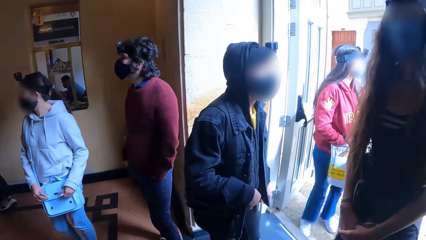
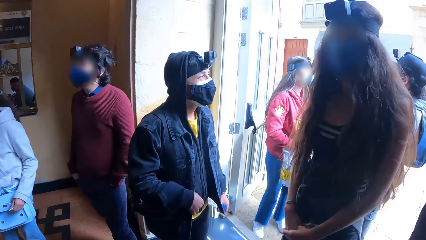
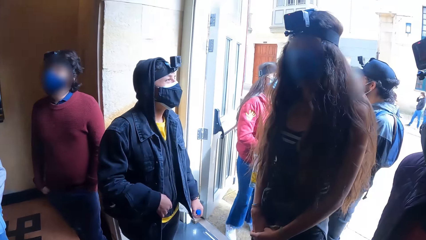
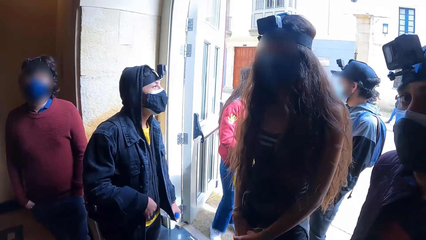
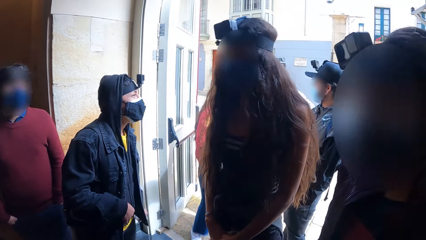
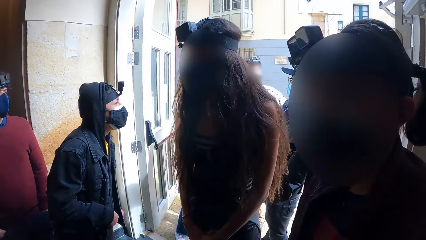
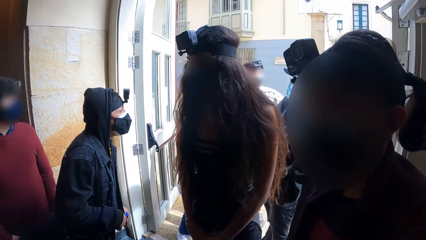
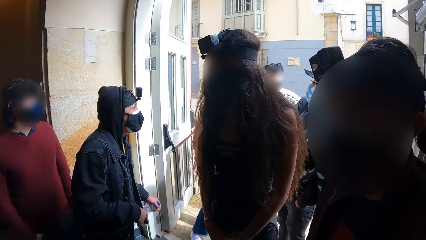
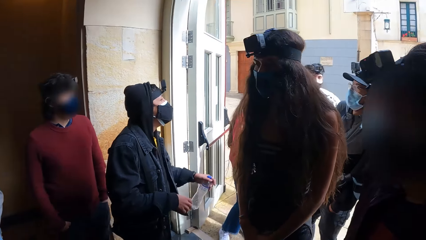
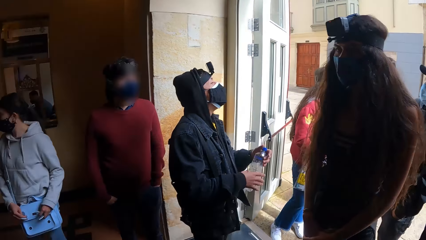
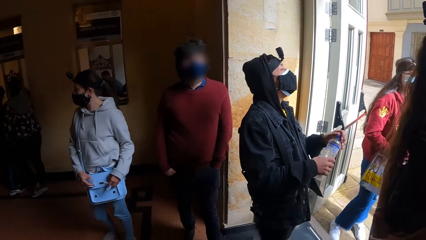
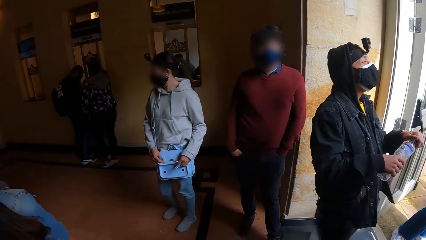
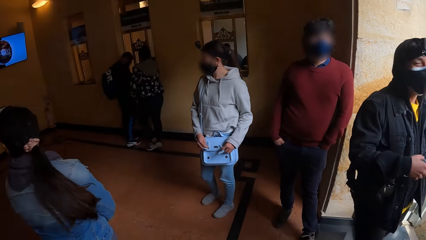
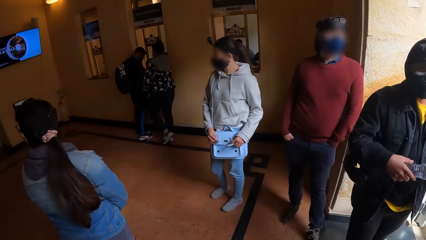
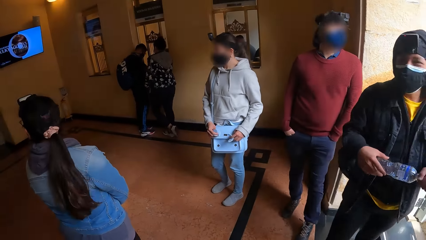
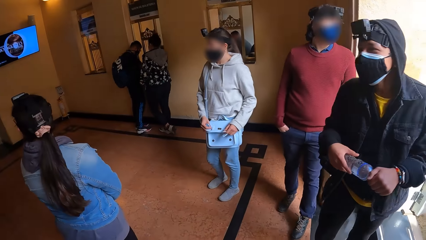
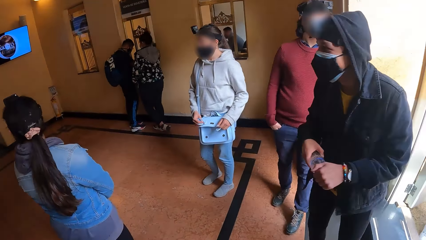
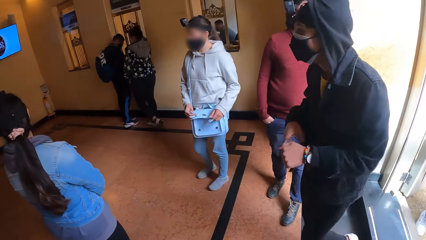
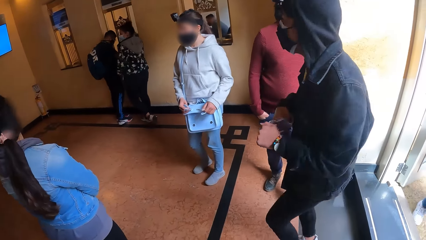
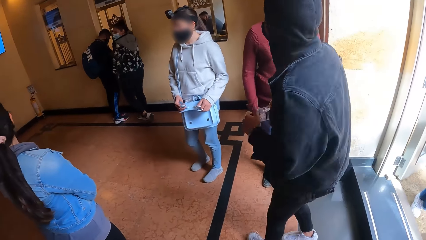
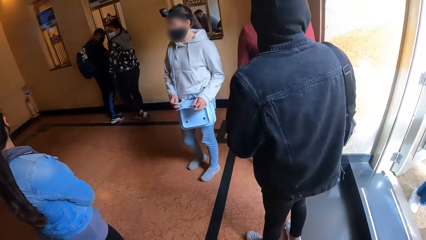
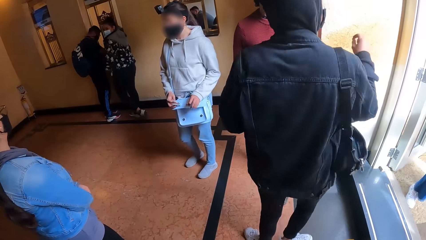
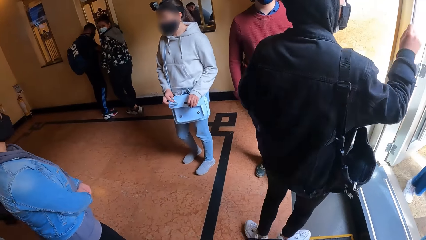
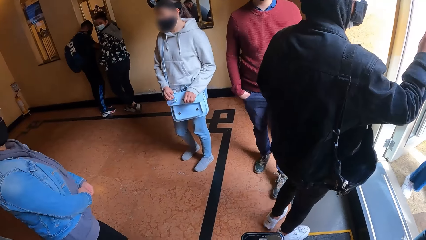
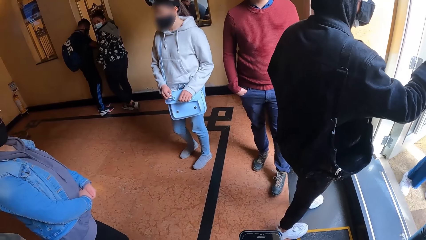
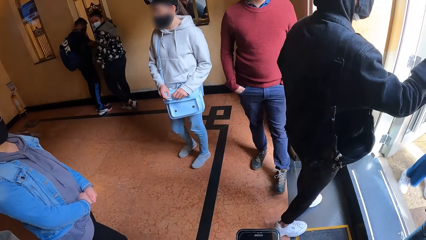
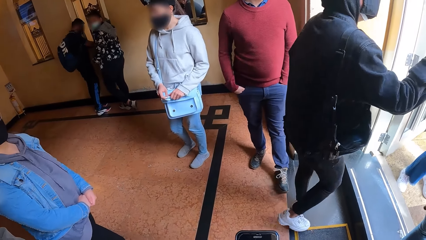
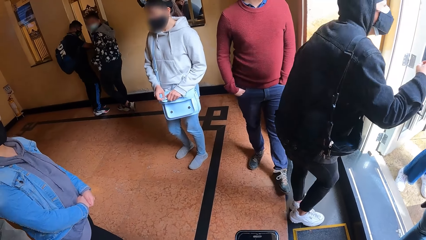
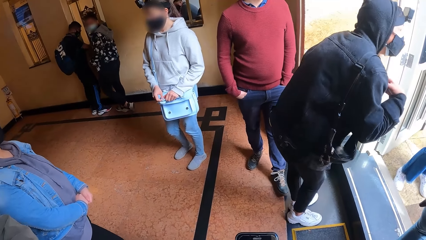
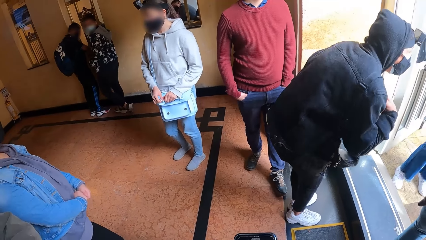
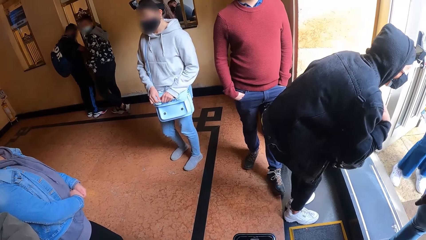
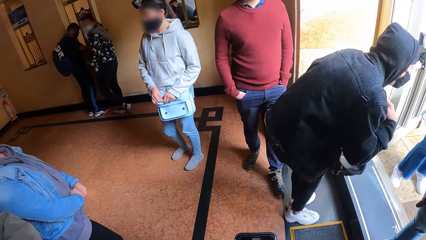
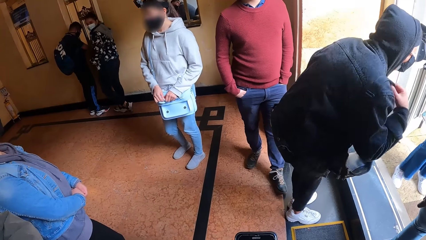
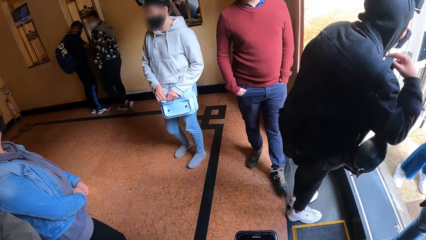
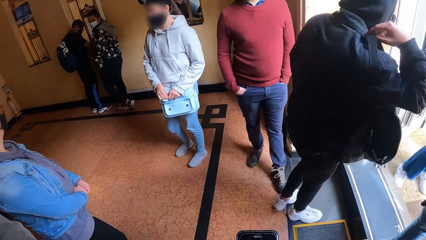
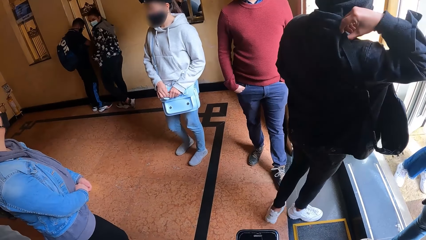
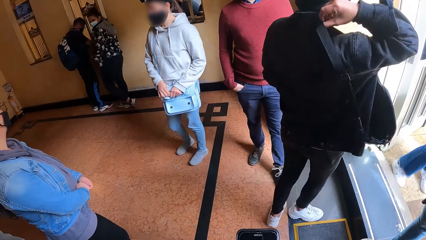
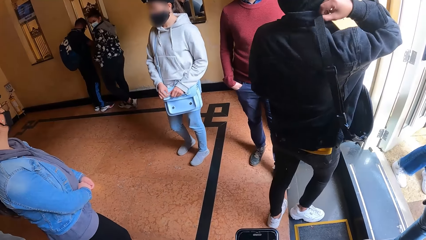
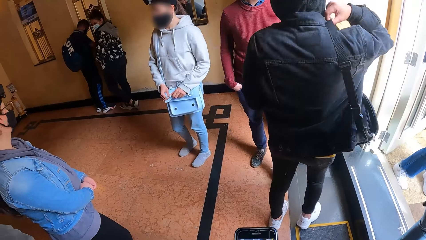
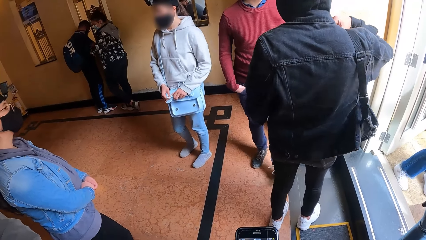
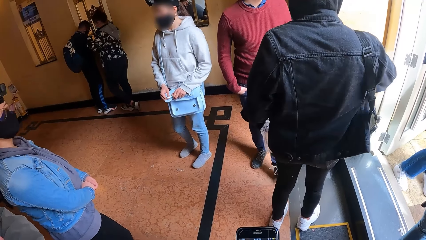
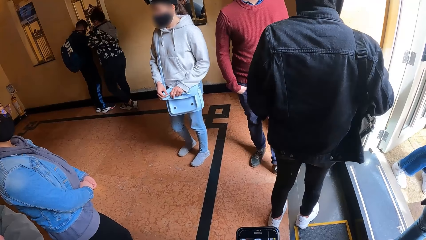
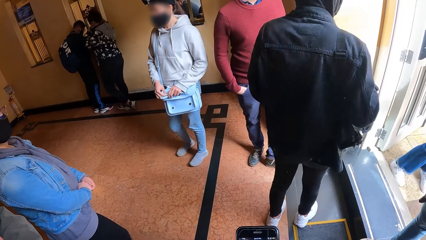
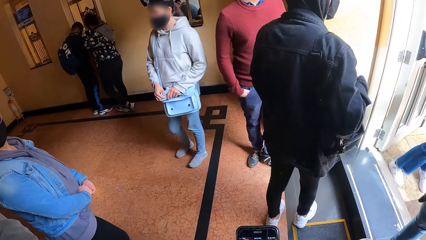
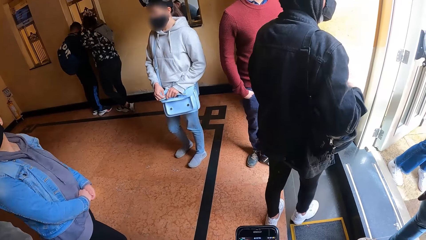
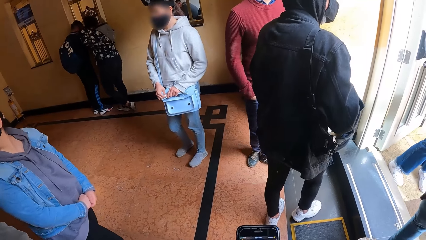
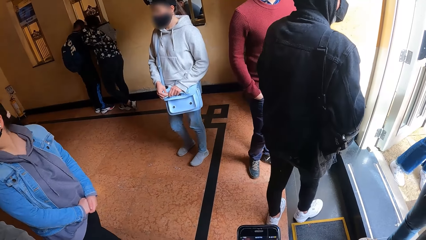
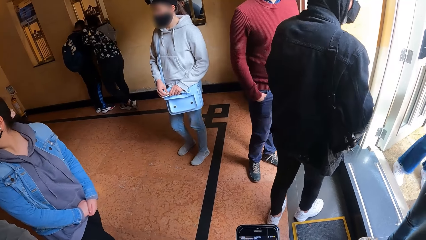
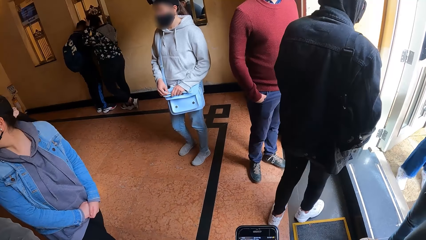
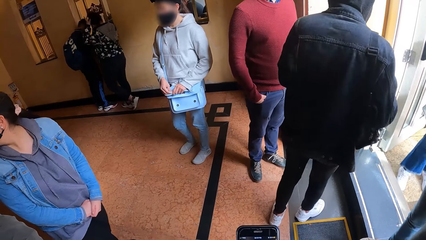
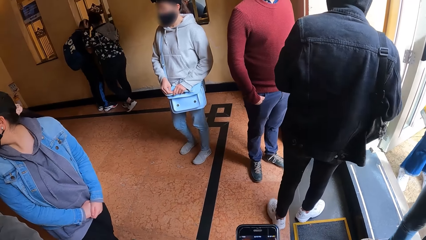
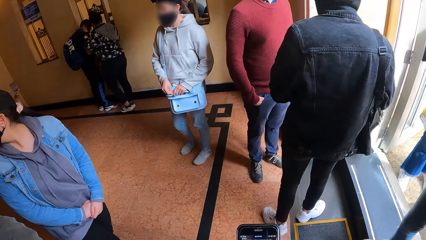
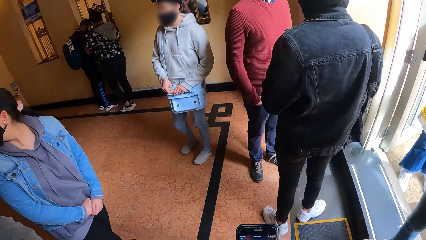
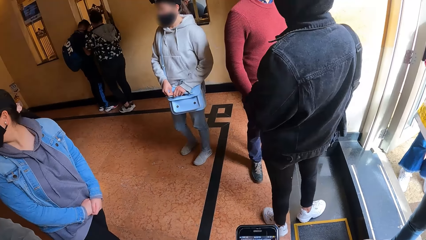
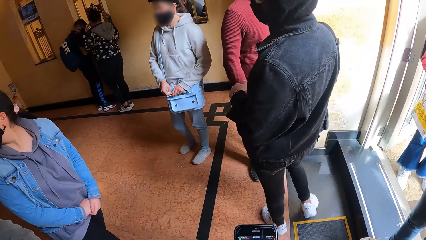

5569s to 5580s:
The group of people in the building interact with themselves. The camera wearer operates a phone with both hands.

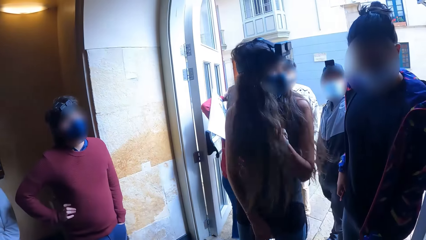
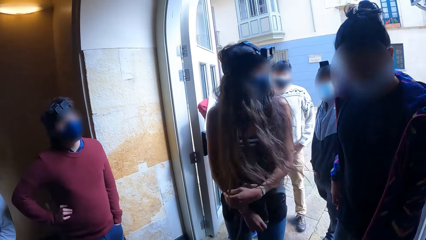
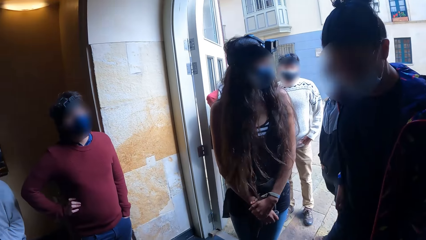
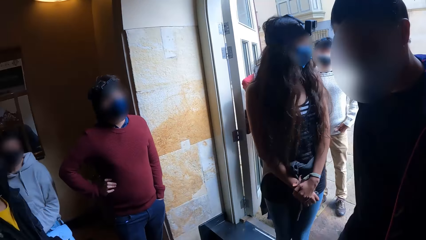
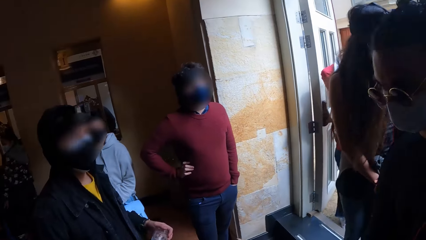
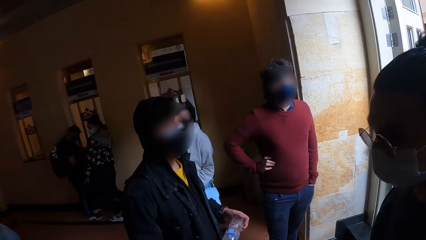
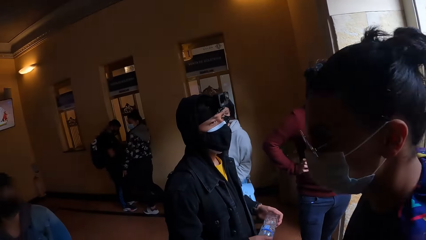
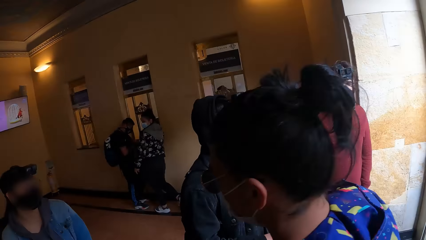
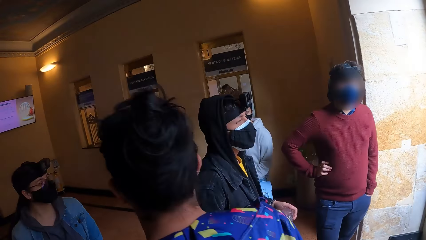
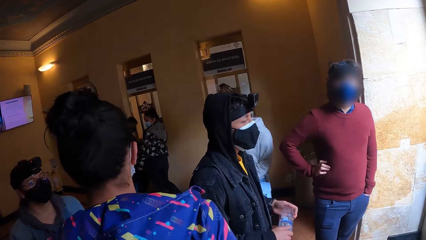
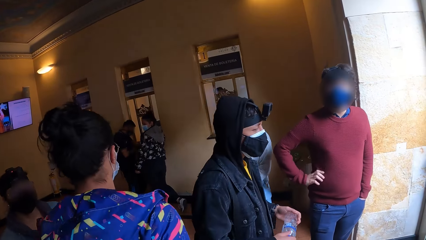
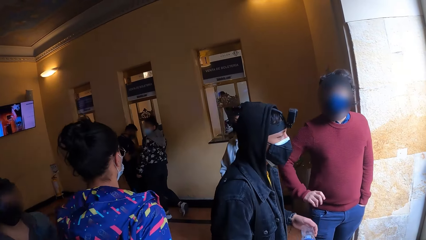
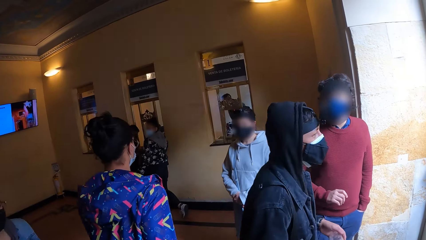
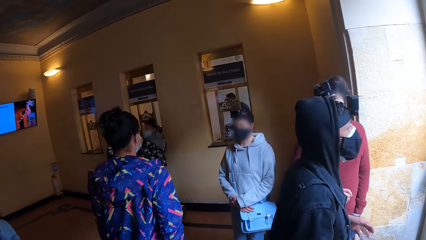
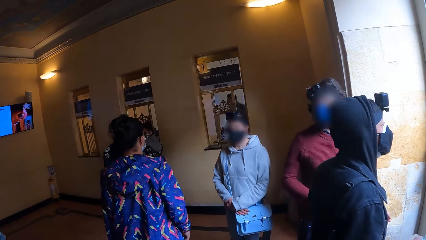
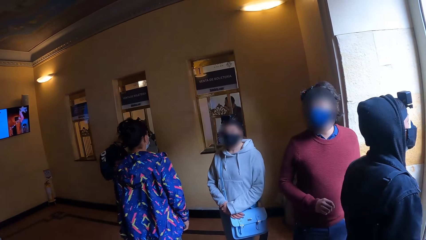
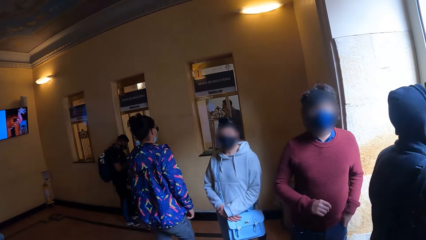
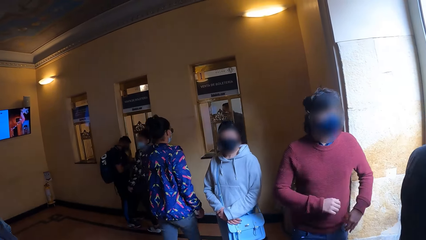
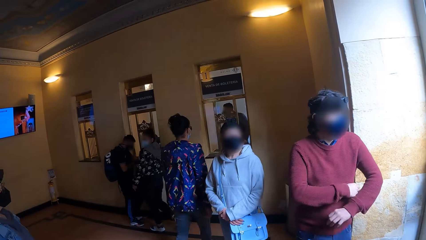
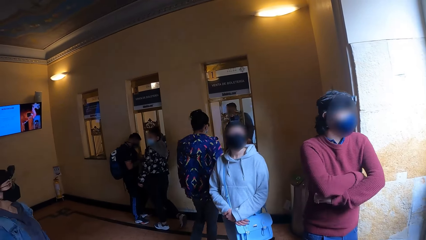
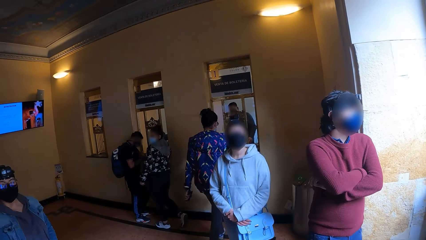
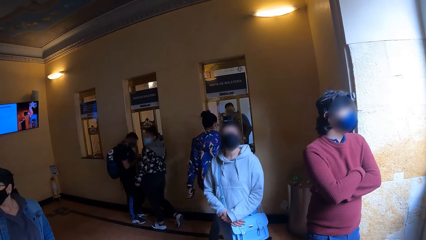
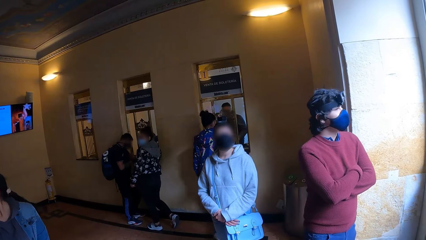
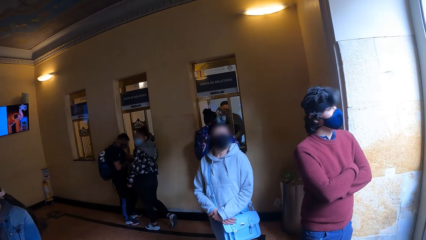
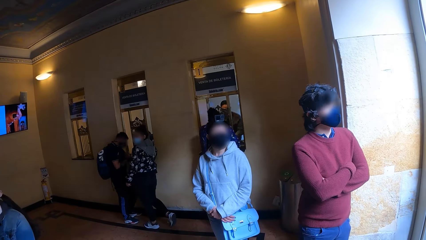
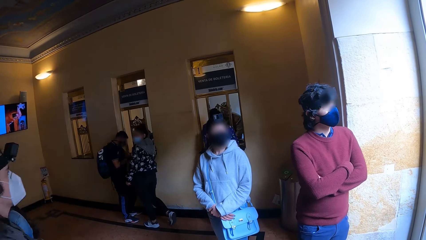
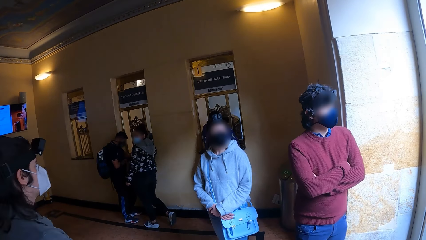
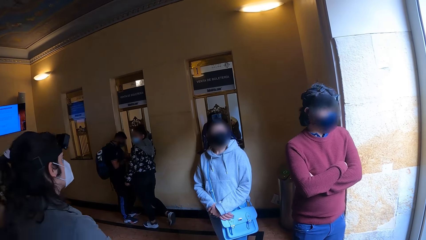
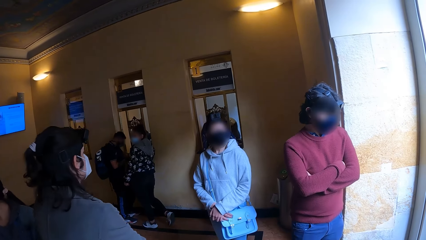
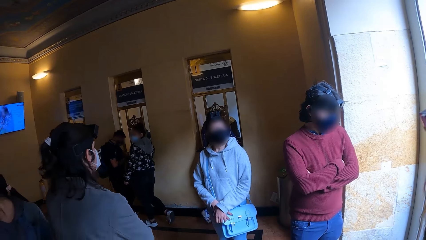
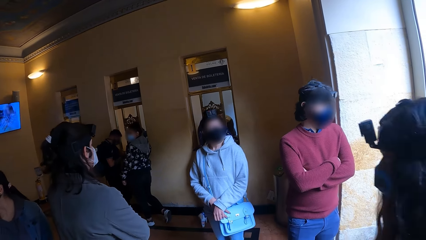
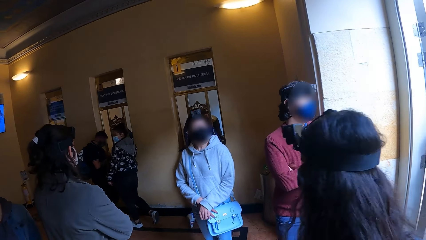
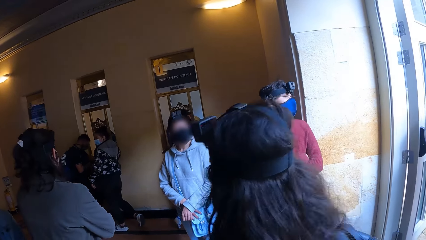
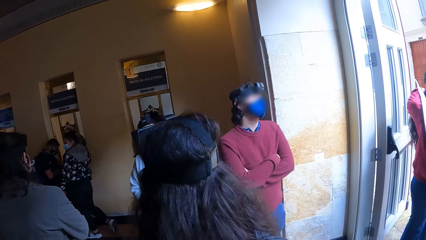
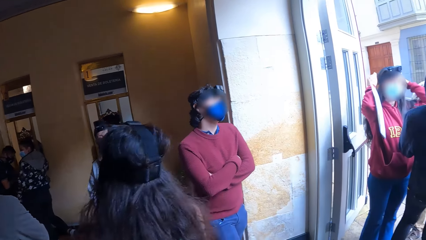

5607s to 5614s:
The woman walks towards a man behind a counter in the building. The woman interacts with the man.
